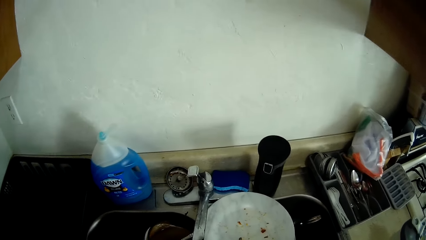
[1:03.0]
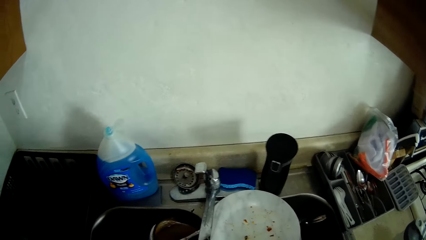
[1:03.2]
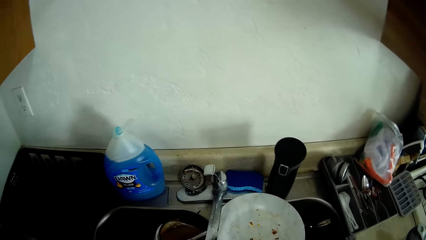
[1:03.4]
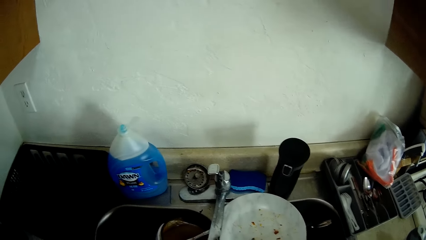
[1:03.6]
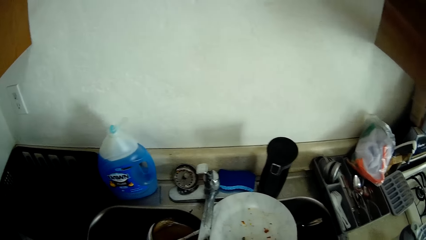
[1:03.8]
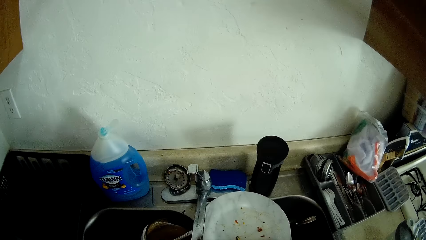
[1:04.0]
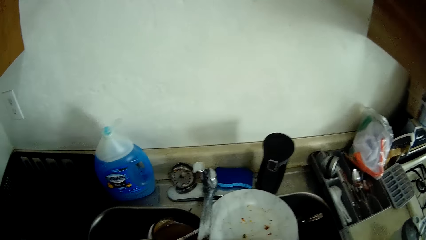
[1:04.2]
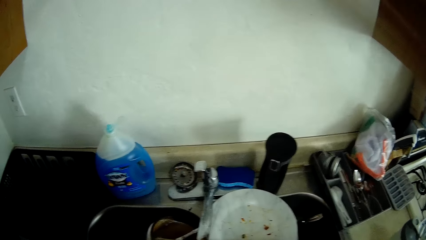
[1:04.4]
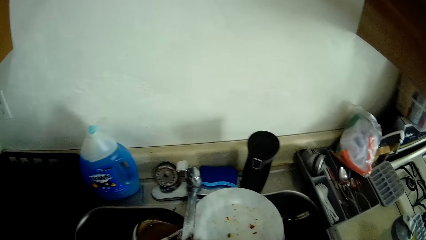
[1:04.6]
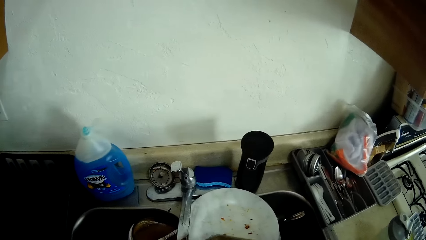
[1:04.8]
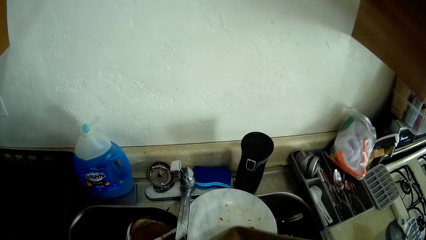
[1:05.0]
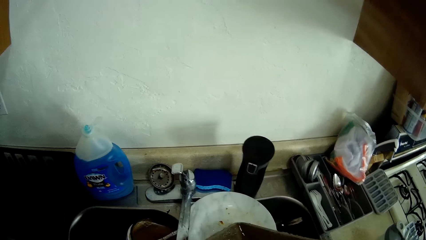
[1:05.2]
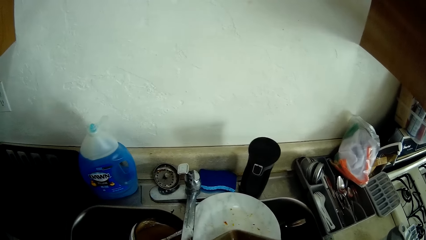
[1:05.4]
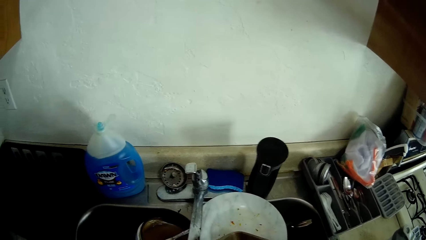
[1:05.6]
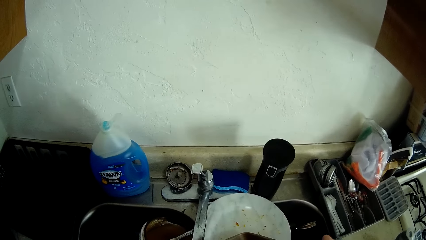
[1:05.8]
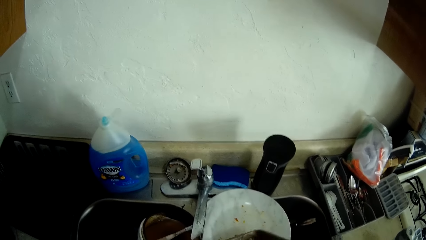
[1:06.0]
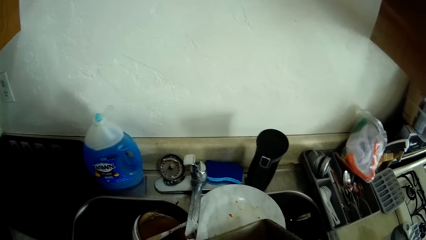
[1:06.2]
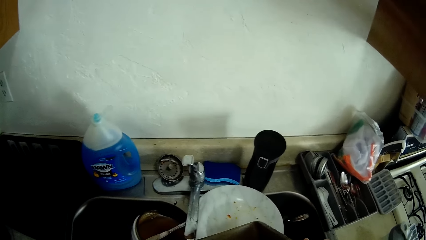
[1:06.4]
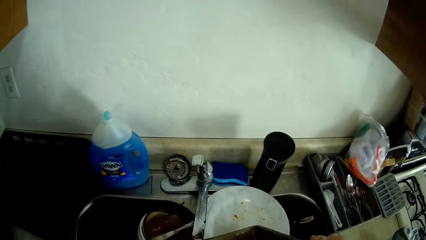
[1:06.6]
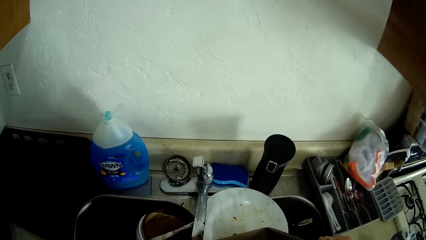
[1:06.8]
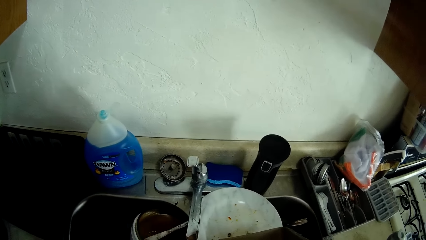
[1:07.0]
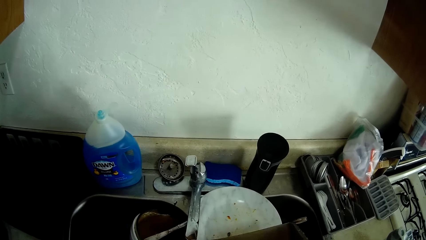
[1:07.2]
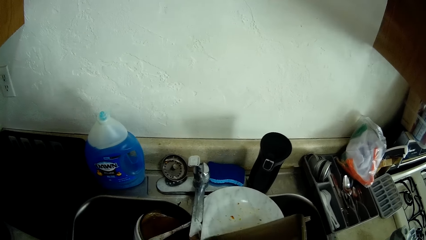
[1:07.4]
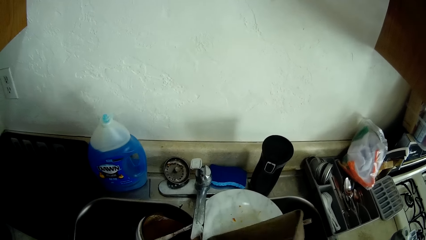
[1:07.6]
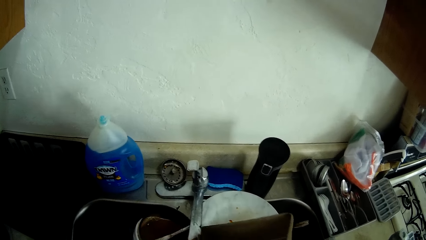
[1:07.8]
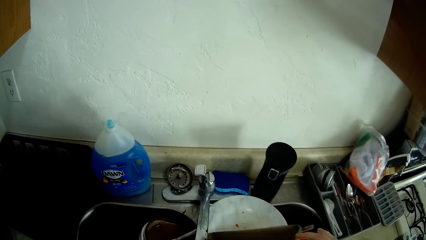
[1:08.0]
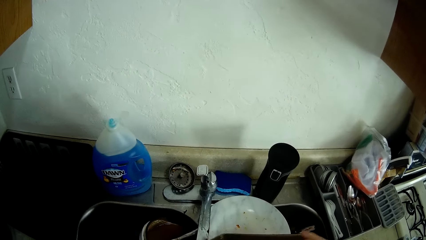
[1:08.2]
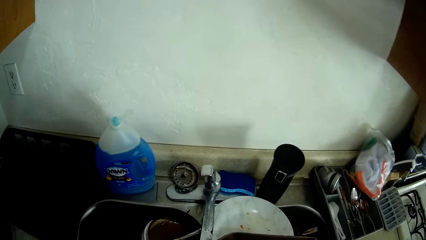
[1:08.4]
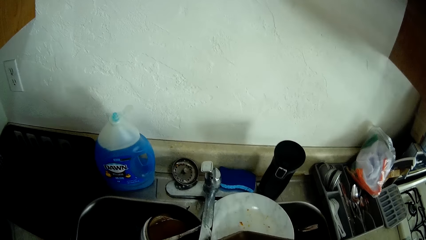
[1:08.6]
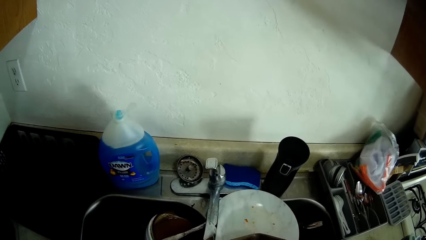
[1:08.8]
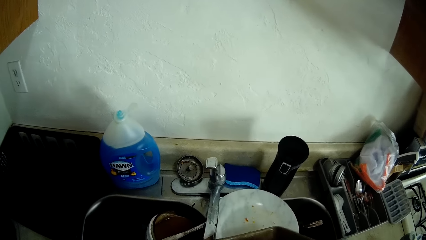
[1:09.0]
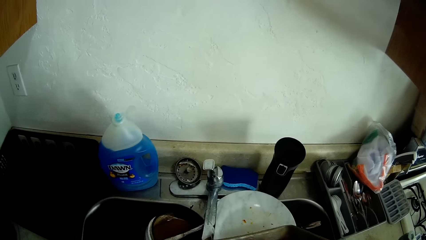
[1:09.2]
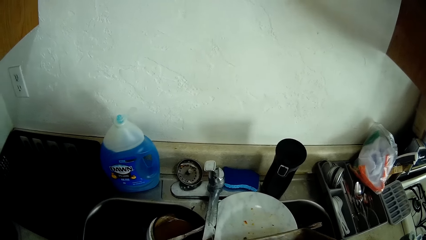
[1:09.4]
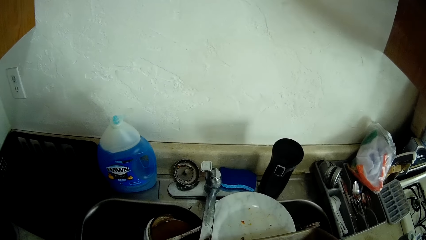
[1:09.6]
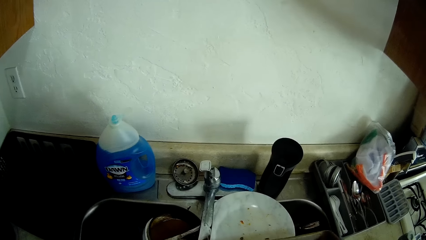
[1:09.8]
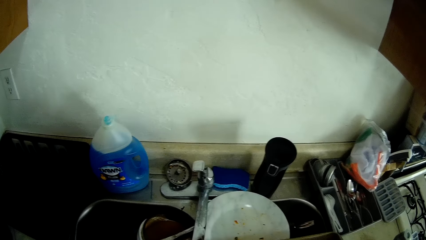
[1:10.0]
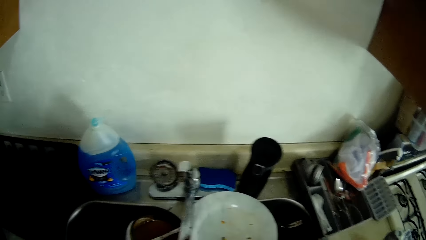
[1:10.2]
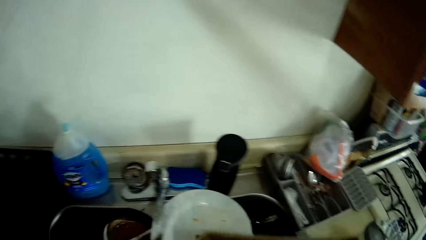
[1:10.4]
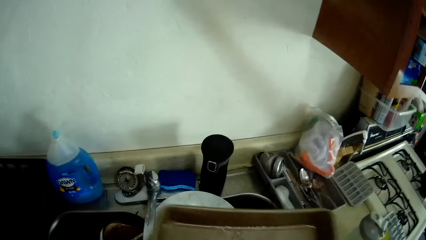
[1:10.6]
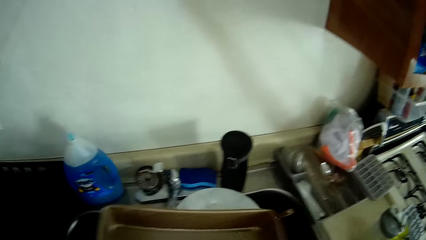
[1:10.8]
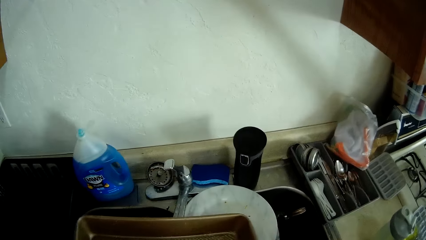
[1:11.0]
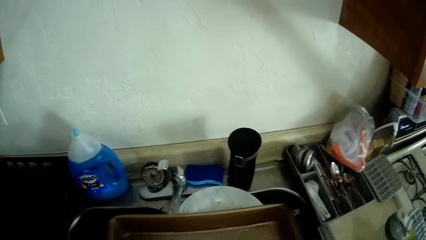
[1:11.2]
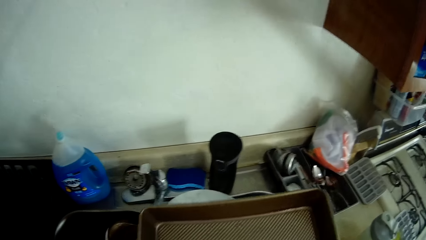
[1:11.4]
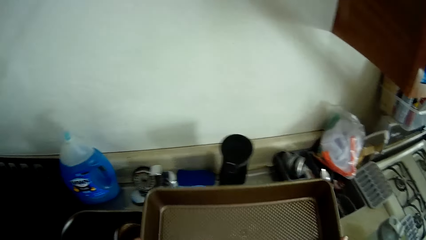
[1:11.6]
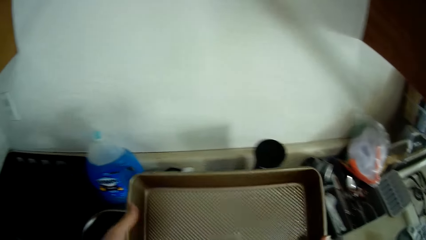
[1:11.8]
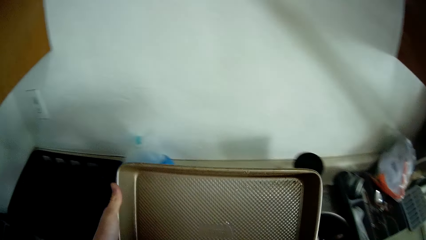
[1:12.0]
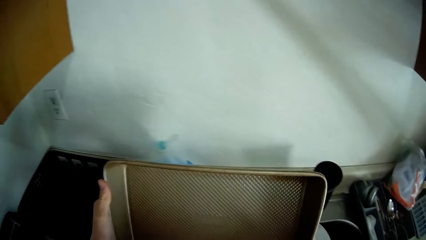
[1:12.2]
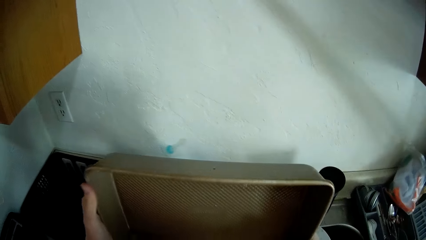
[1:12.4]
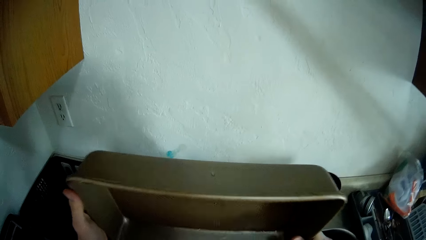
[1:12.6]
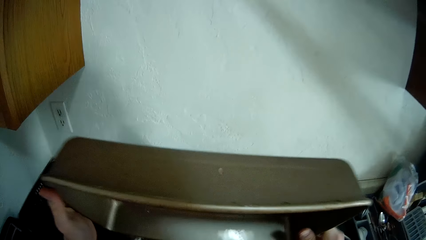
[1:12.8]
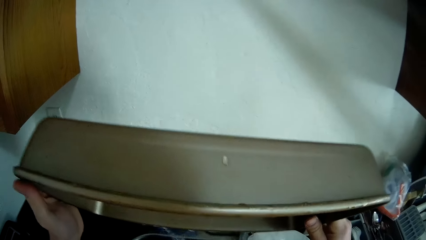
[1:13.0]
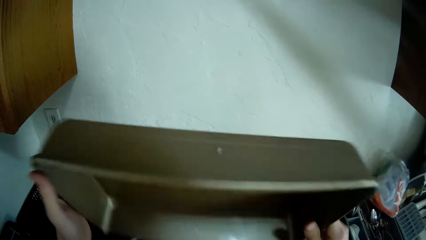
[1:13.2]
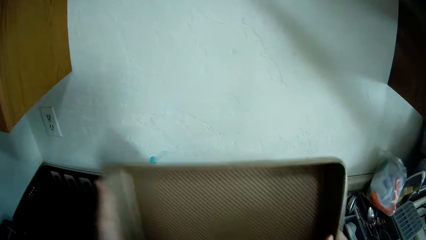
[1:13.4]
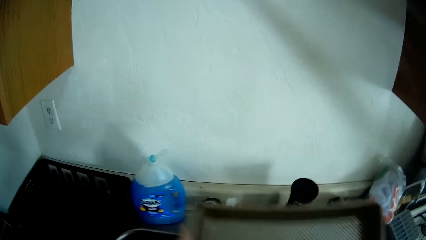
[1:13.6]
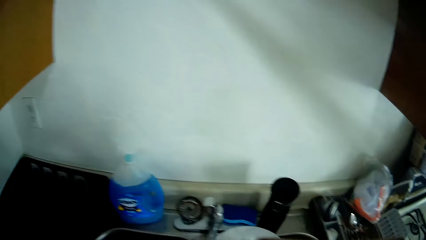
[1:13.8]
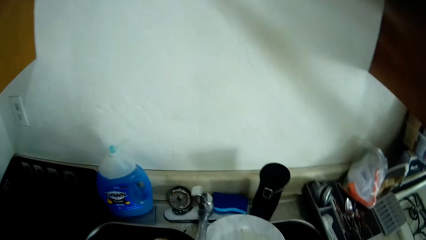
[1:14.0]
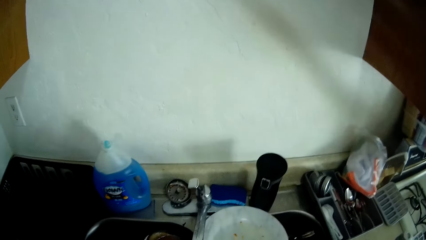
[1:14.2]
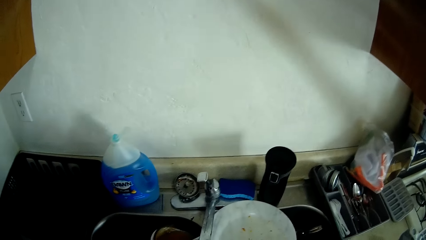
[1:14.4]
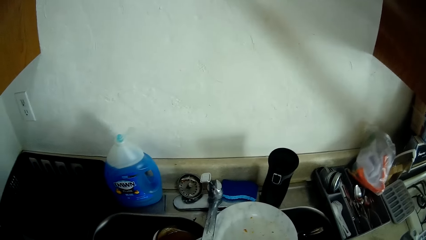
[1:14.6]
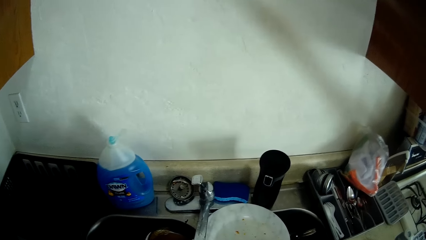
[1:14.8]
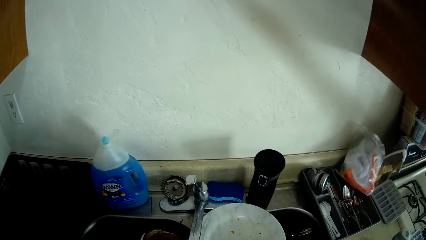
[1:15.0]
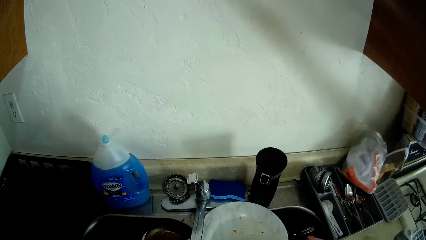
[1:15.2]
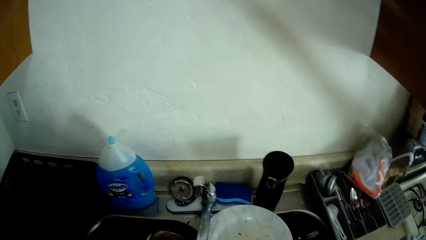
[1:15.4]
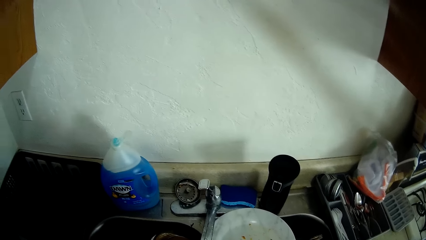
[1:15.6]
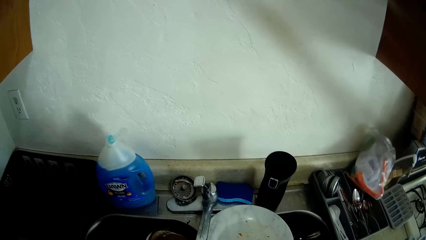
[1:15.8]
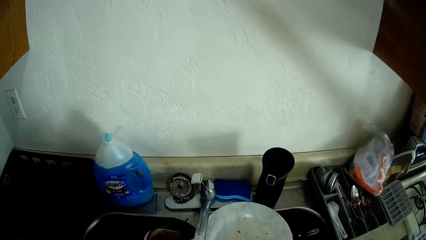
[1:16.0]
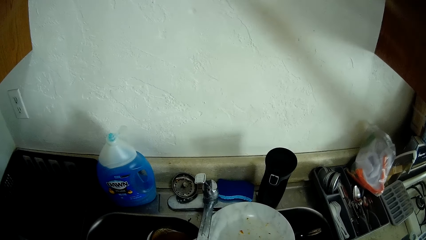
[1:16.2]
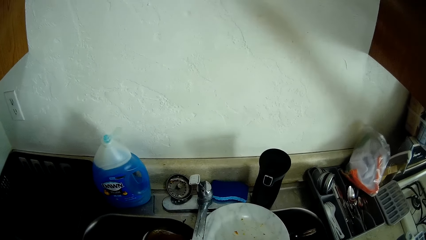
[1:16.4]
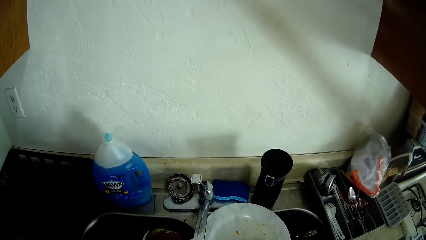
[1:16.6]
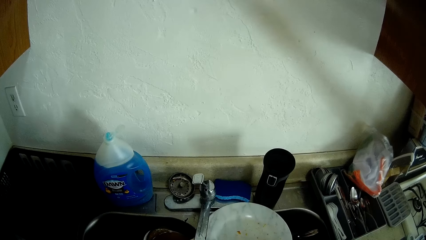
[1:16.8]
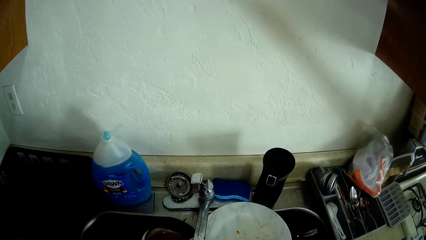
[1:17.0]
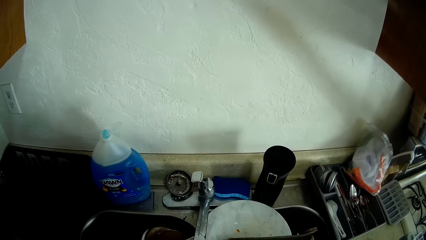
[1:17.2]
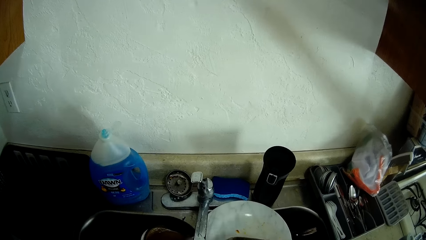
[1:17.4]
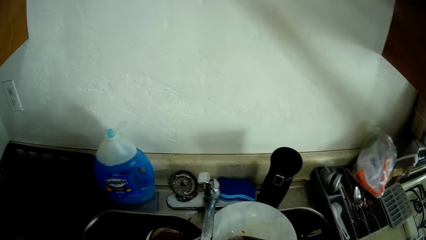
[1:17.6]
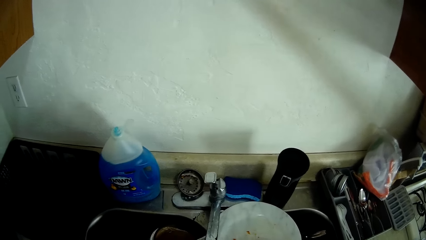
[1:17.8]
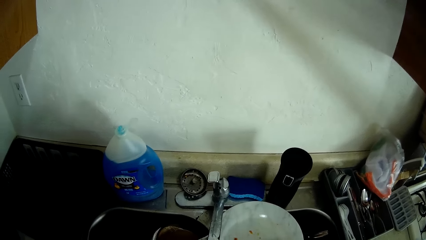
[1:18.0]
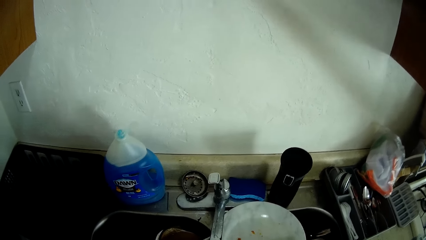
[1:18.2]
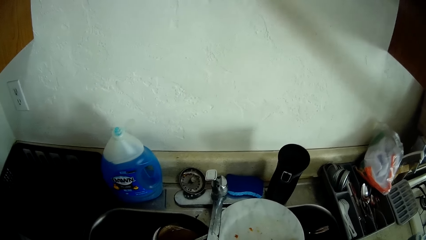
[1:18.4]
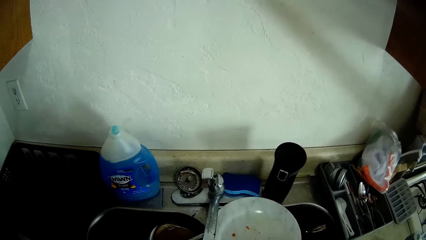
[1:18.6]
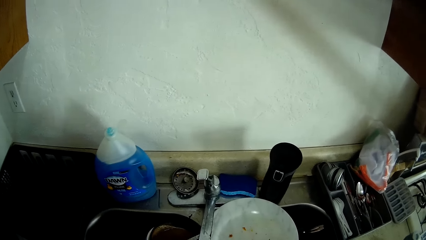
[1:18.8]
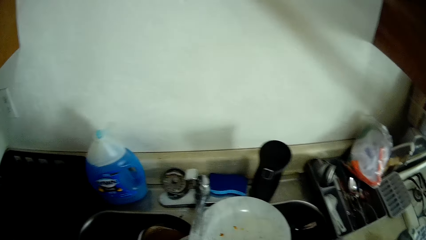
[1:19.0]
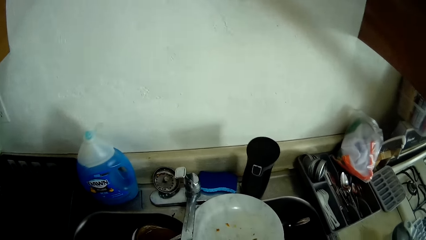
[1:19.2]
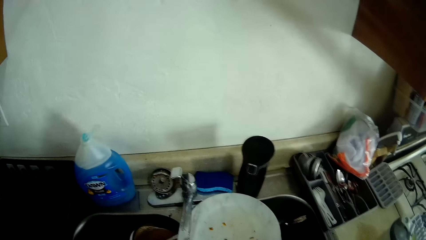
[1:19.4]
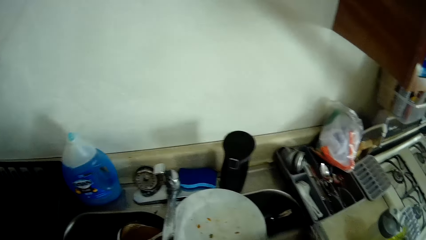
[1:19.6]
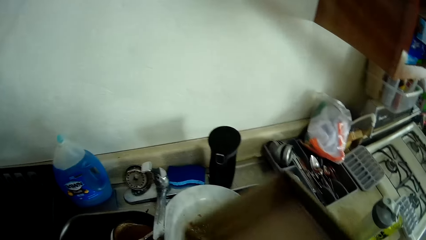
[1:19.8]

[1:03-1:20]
The camera wearer rinses the tray with both hands. They pour water out of the tray. They look on the tap.
